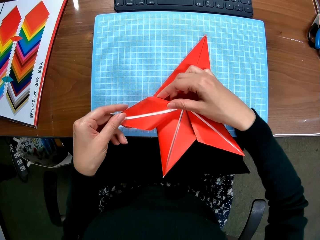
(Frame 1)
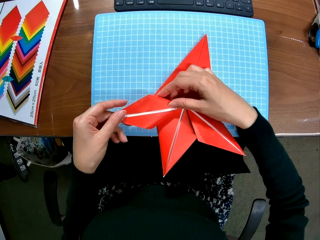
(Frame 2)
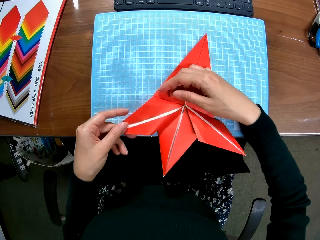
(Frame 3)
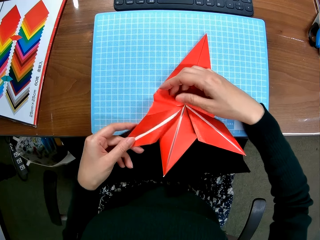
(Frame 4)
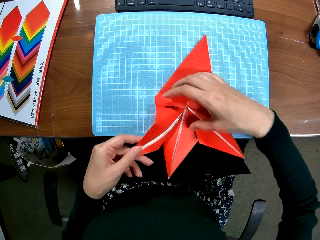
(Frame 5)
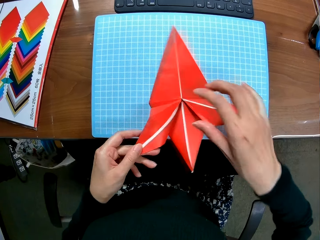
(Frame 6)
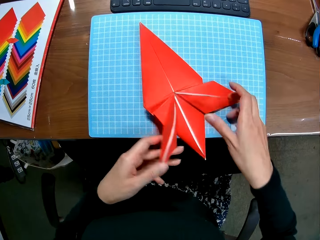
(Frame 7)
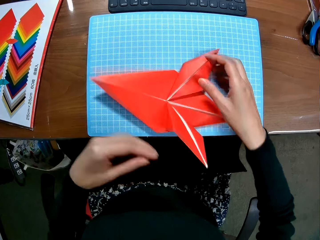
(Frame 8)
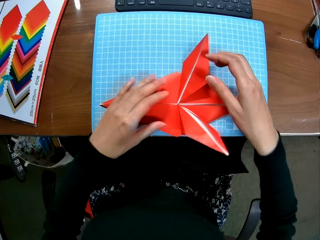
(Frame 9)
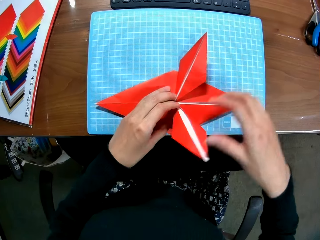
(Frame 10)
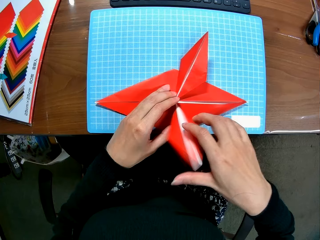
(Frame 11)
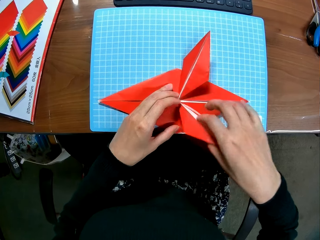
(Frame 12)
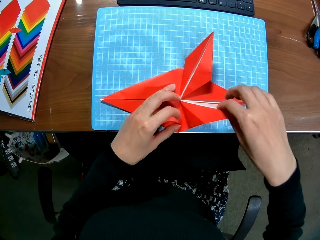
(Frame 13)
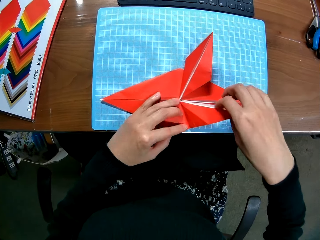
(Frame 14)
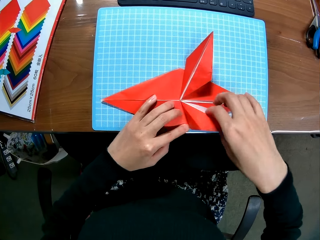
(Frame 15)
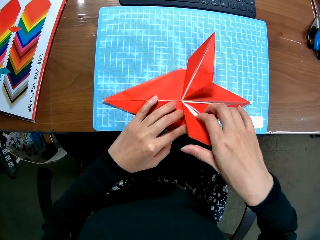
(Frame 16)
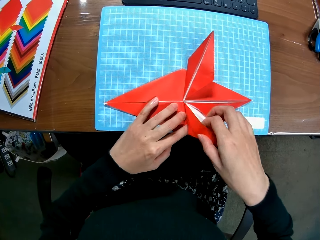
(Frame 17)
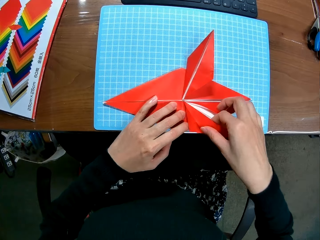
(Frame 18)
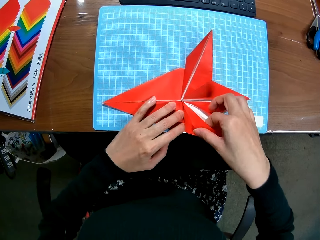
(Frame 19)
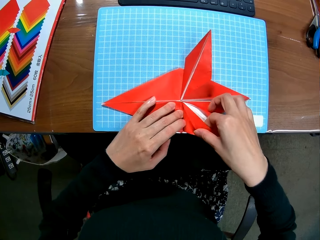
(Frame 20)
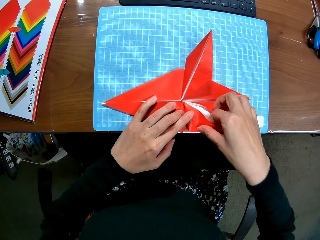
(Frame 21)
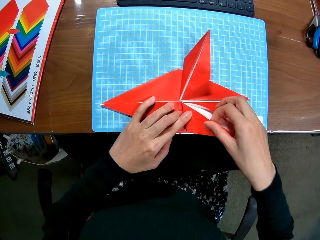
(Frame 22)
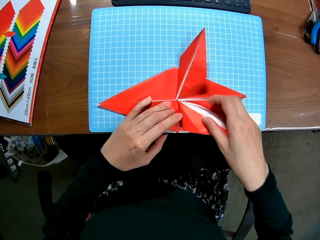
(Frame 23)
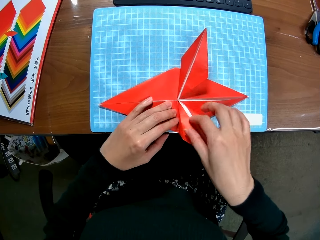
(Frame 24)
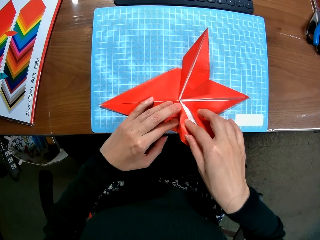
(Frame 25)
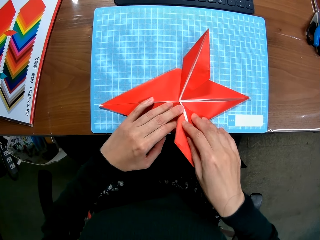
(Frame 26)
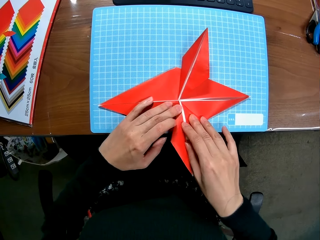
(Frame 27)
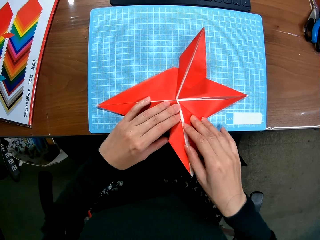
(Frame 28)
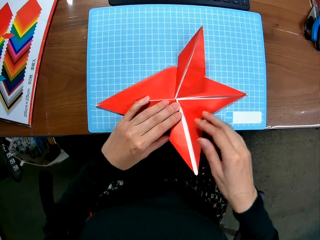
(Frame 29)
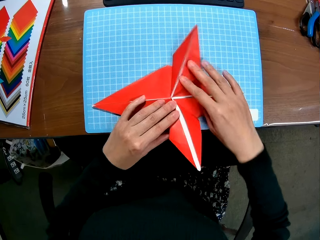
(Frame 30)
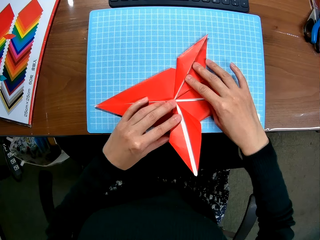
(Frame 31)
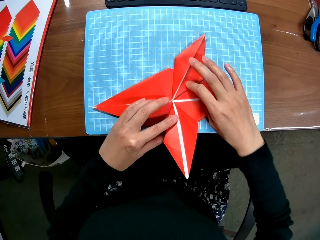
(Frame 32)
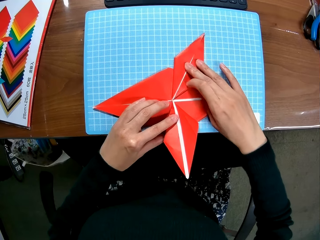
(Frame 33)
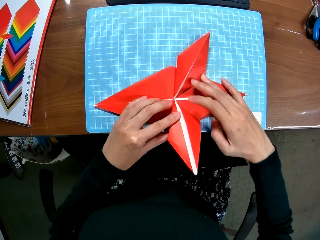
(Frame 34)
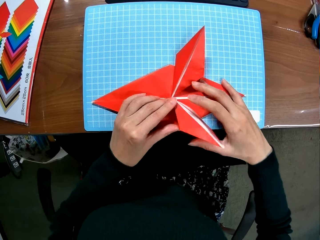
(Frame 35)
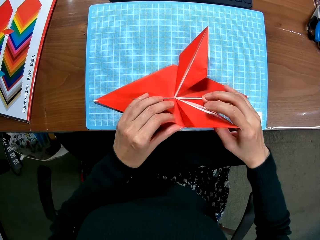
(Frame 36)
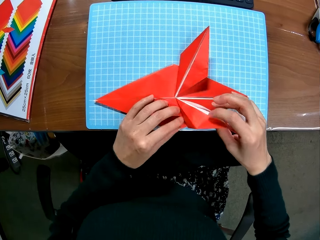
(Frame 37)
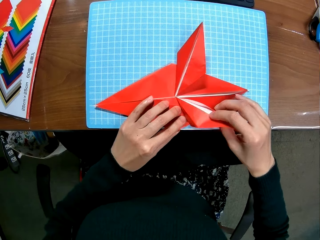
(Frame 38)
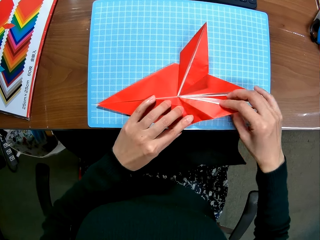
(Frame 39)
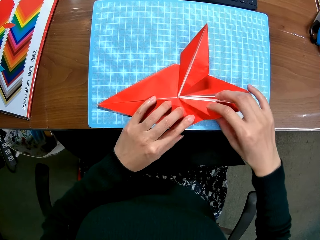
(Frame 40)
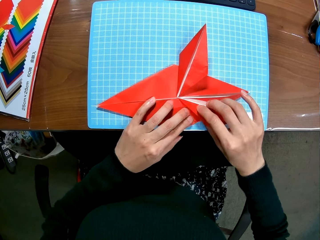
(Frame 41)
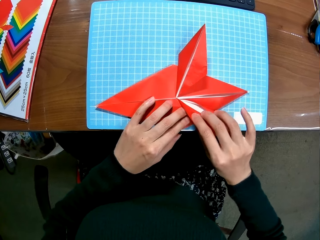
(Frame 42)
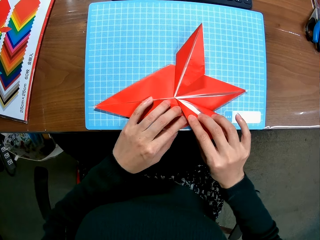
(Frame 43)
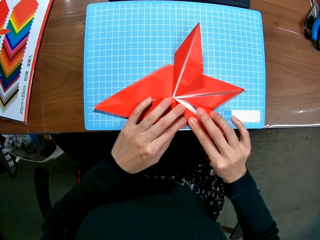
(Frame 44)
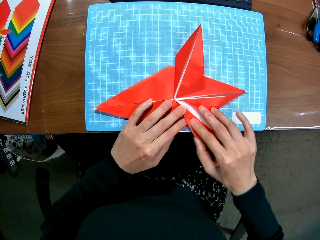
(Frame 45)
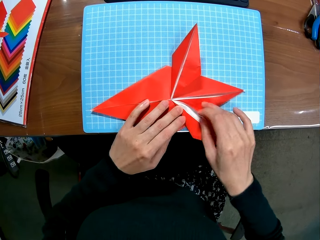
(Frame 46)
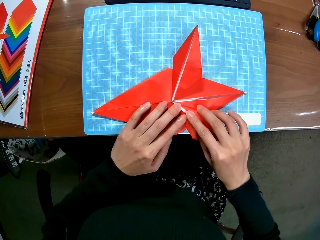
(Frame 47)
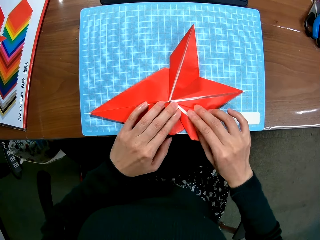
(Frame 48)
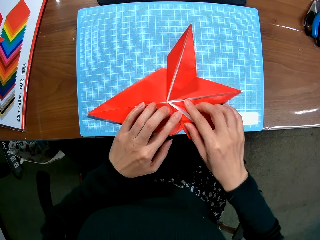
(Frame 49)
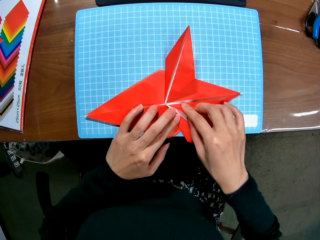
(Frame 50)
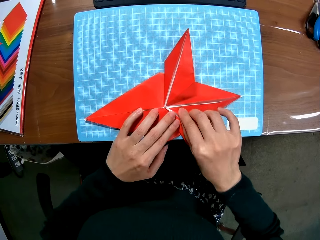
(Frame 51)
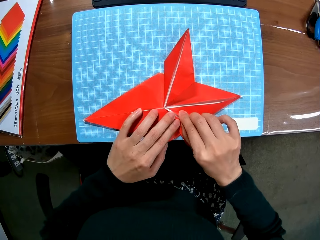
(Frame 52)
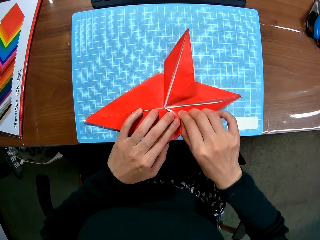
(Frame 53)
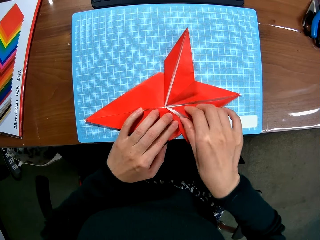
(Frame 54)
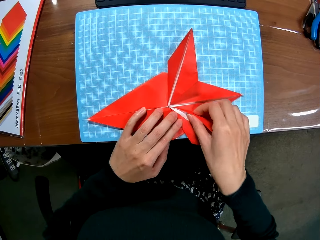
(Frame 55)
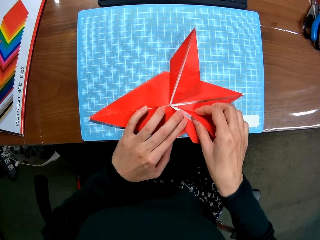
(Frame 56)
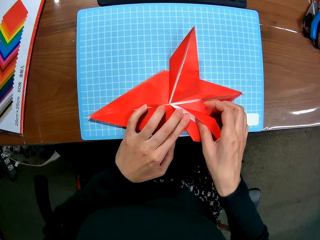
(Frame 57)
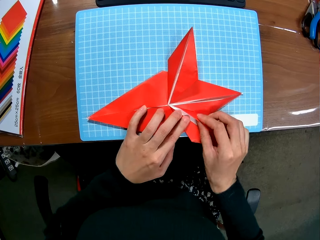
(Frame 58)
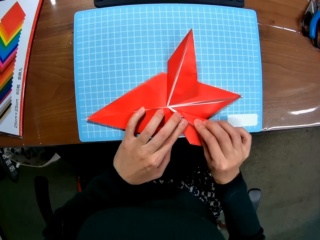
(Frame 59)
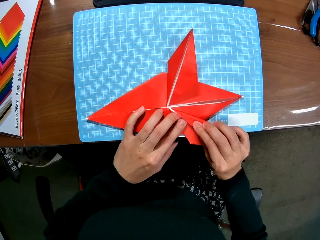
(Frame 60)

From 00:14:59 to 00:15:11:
The camera wearer rotates the crafting paper. They fold the crafting paper.

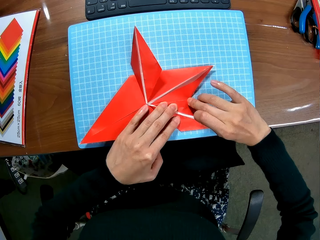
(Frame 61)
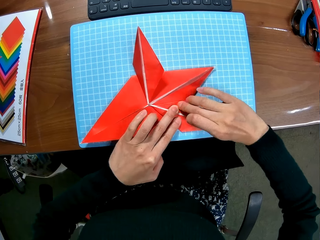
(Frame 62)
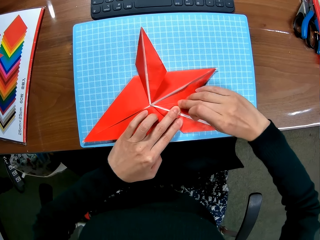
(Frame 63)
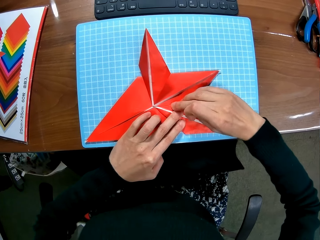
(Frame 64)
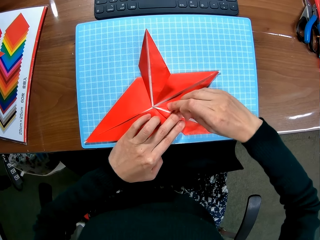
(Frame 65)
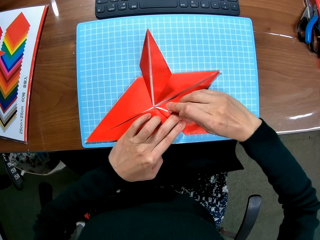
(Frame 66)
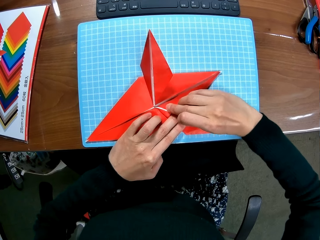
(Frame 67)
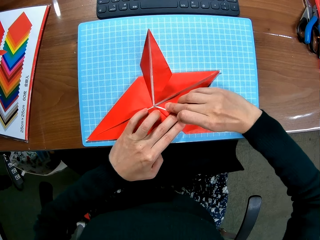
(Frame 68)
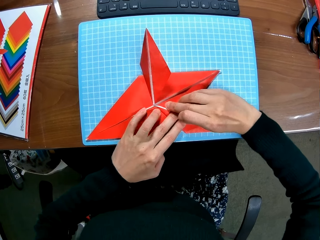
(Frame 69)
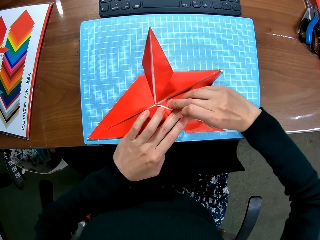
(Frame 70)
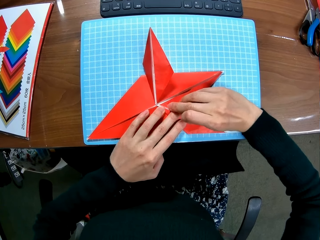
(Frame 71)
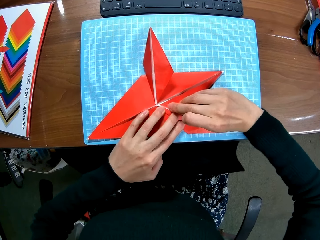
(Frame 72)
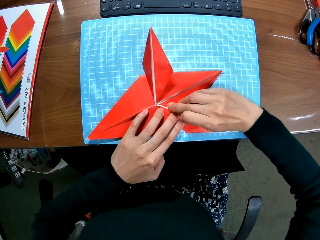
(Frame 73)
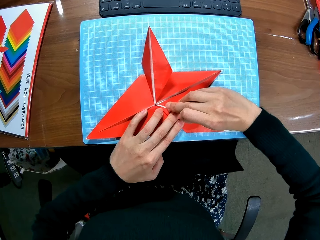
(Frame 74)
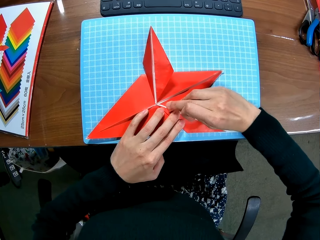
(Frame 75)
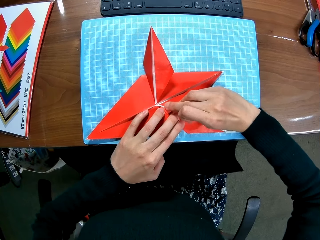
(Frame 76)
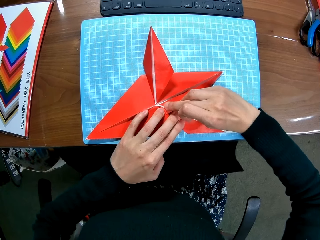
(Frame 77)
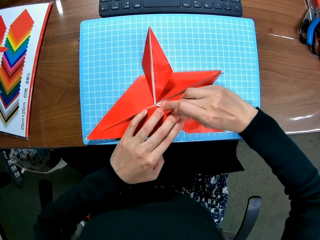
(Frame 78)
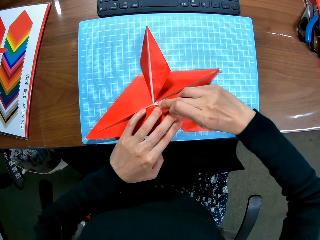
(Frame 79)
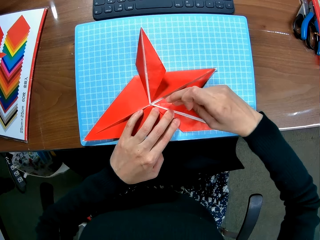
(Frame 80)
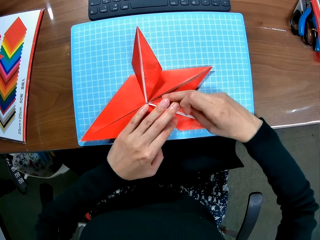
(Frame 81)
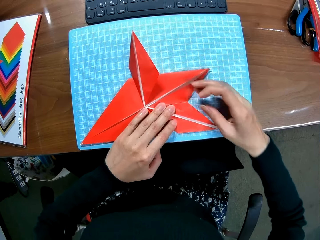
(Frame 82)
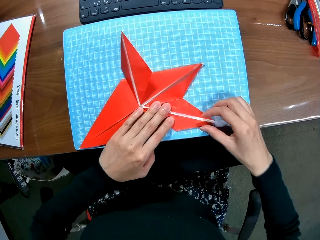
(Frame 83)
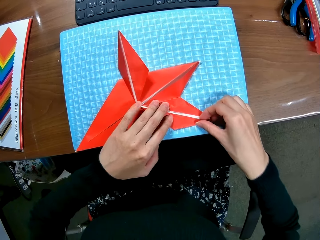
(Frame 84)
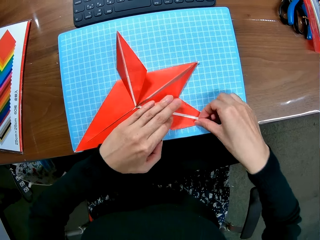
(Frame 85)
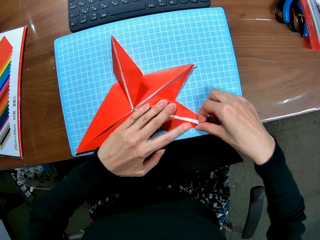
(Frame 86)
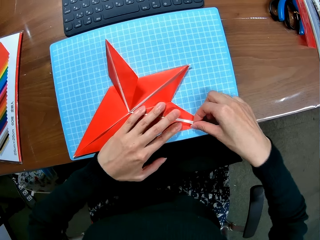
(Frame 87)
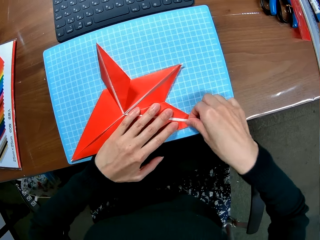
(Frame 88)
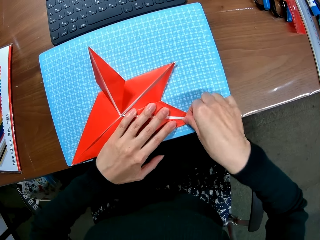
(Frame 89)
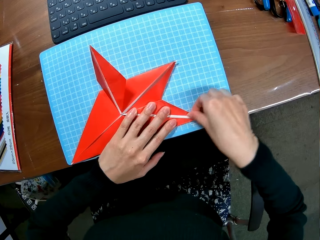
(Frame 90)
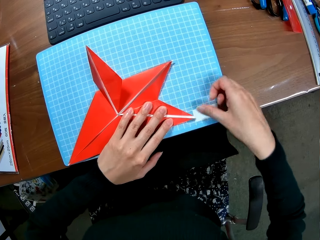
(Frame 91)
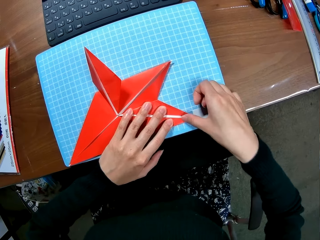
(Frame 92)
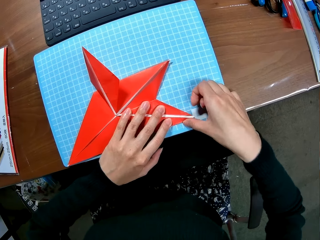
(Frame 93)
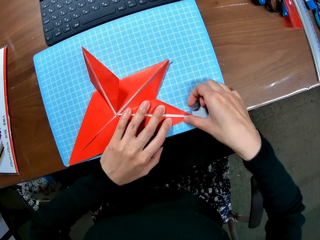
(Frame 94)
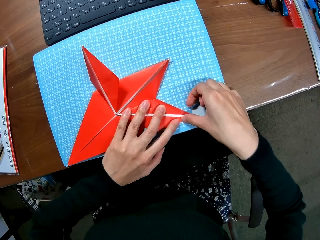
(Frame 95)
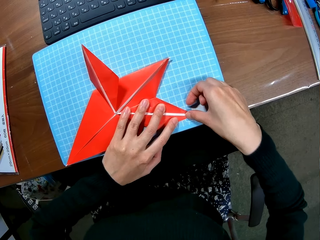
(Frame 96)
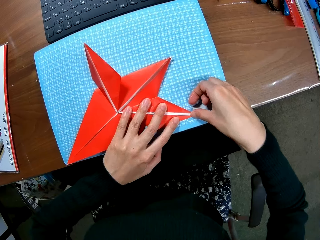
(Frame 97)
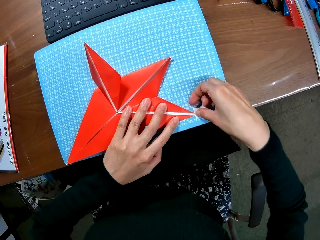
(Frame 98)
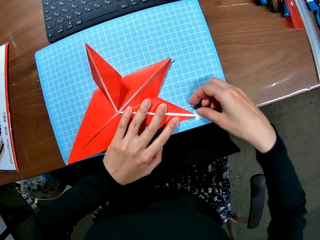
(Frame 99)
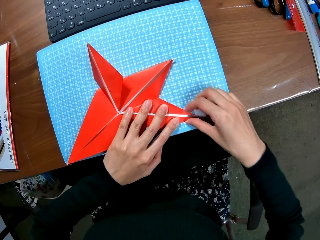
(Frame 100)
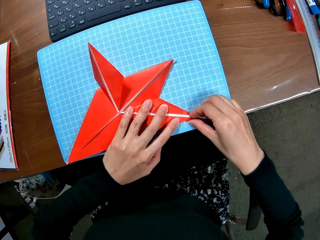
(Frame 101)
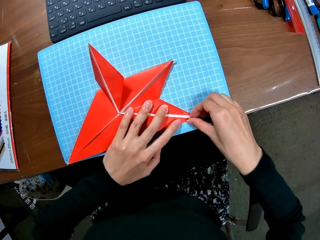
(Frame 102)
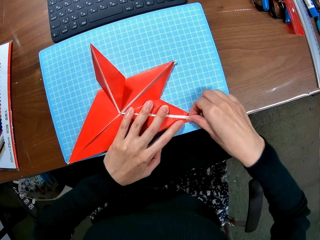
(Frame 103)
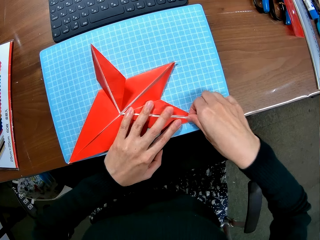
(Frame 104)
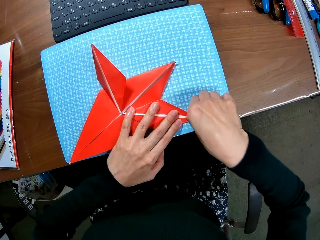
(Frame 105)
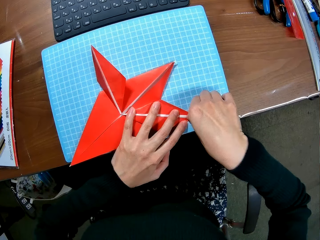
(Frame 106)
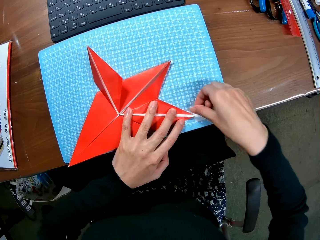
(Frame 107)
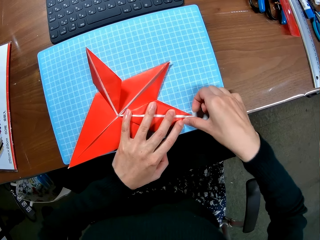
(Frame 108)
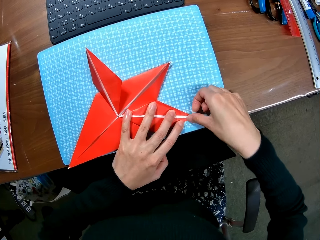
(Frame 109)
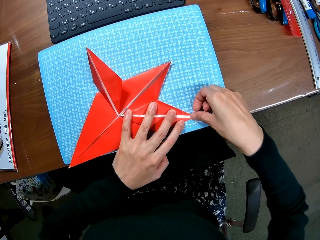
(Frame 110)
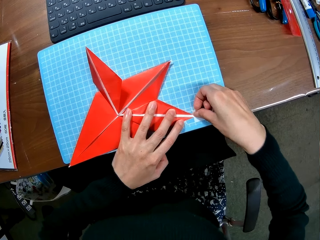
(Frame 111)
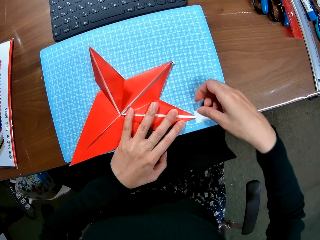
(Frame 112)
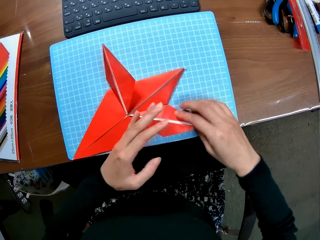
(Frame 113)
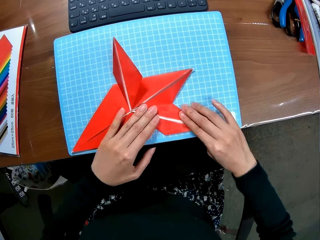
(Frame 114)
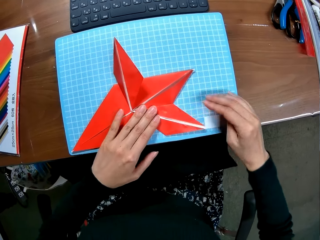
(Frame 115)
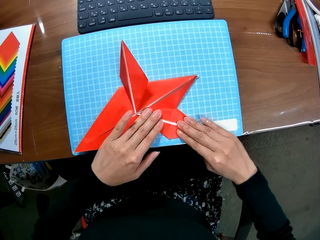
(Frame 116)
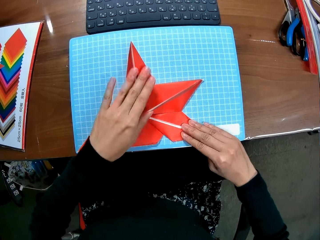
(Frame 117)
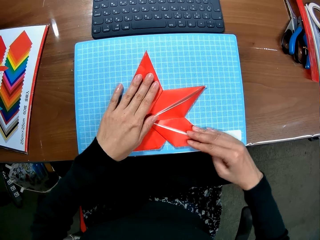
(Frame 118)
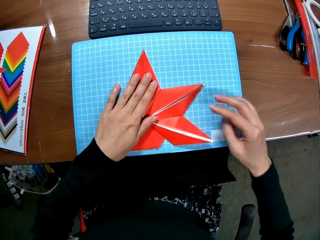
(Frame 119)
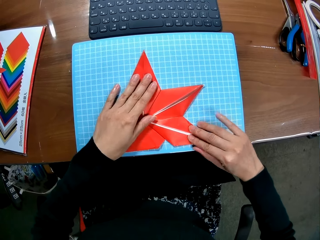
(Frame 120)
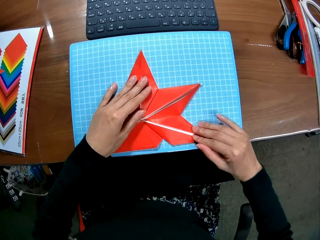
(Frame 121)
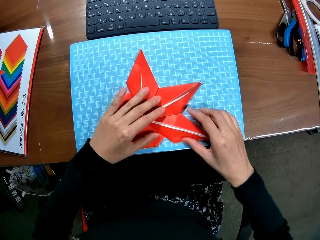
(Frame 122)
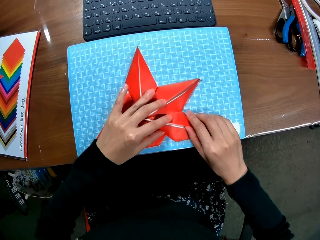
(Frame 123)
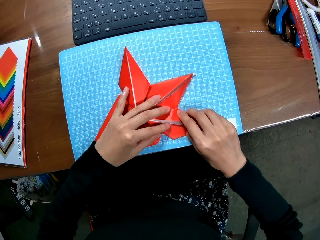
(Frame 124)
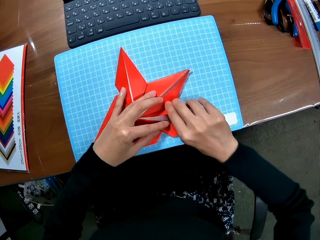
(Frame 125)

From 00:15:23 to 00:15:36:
The camera wearer presses the crafting paper. They straighten the edges of the paper piece.
